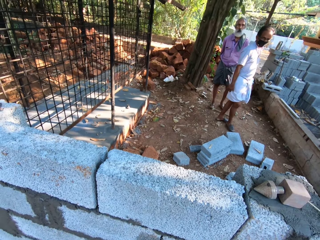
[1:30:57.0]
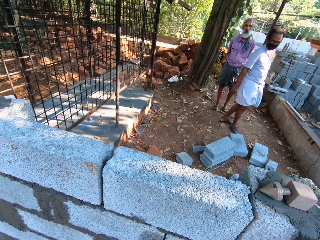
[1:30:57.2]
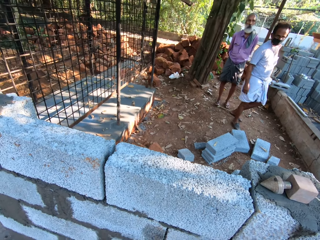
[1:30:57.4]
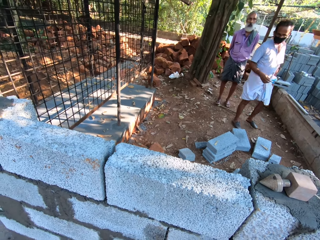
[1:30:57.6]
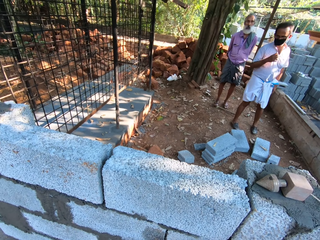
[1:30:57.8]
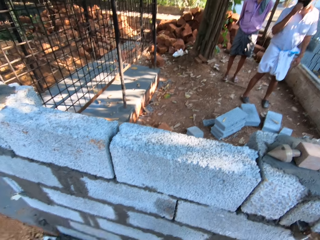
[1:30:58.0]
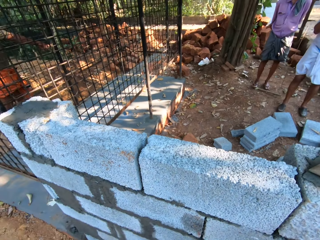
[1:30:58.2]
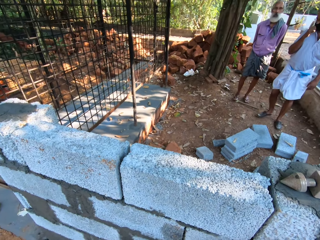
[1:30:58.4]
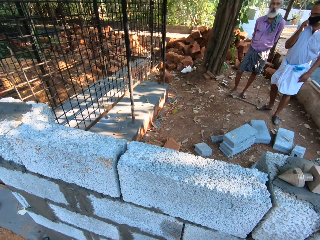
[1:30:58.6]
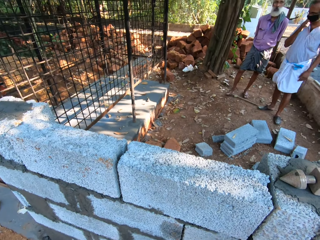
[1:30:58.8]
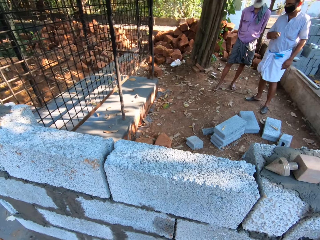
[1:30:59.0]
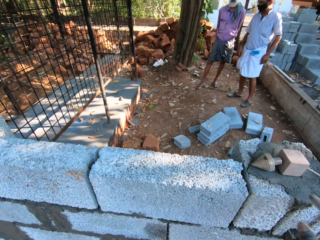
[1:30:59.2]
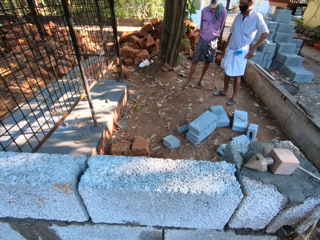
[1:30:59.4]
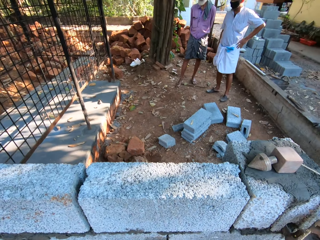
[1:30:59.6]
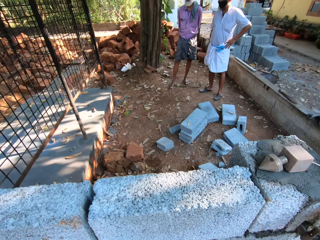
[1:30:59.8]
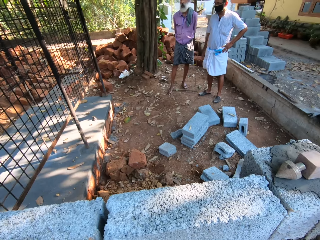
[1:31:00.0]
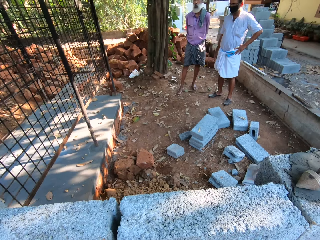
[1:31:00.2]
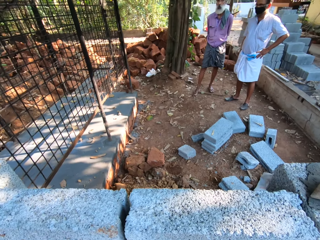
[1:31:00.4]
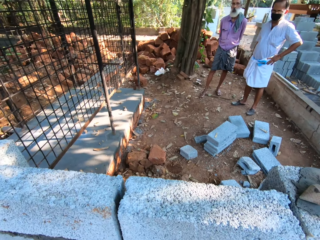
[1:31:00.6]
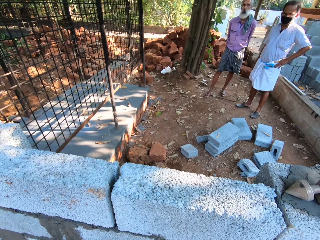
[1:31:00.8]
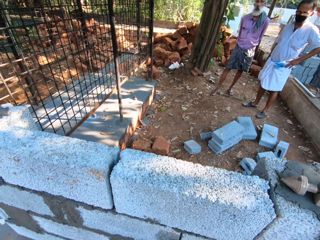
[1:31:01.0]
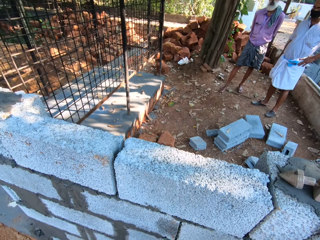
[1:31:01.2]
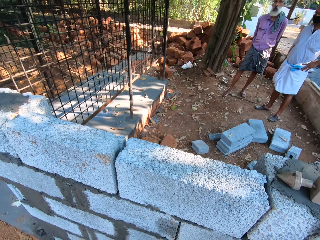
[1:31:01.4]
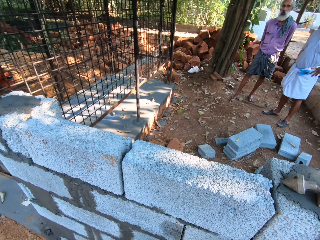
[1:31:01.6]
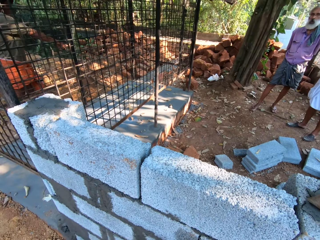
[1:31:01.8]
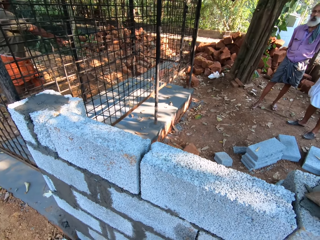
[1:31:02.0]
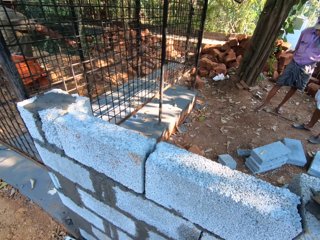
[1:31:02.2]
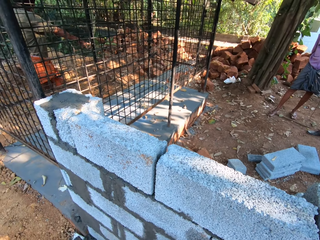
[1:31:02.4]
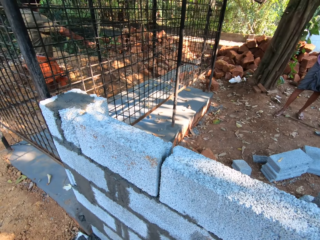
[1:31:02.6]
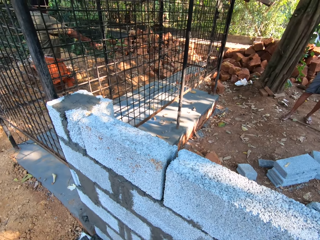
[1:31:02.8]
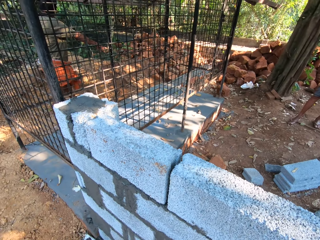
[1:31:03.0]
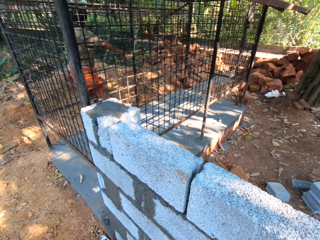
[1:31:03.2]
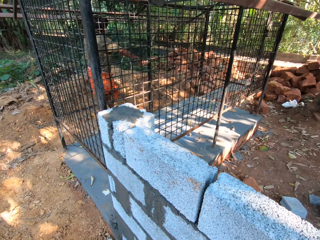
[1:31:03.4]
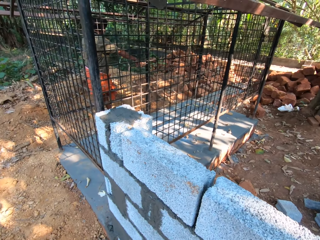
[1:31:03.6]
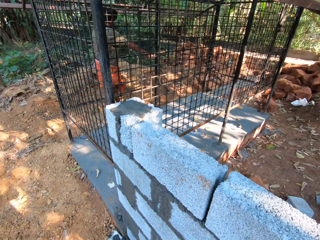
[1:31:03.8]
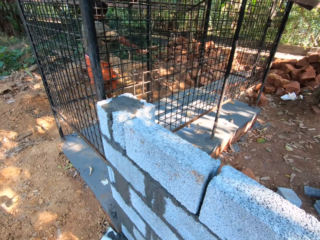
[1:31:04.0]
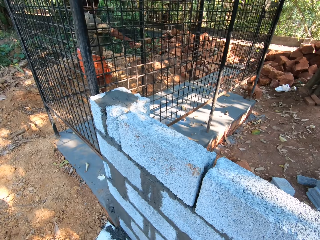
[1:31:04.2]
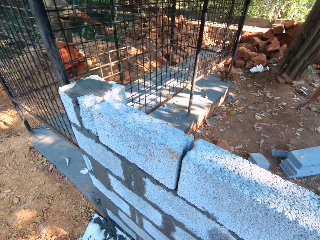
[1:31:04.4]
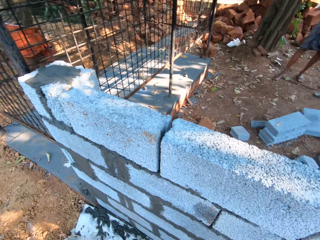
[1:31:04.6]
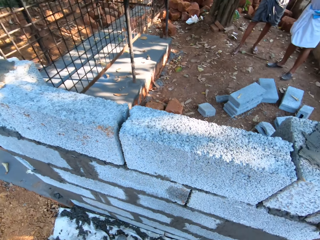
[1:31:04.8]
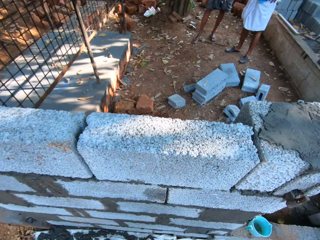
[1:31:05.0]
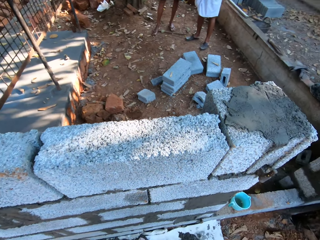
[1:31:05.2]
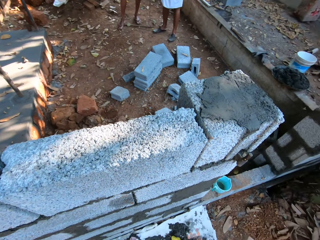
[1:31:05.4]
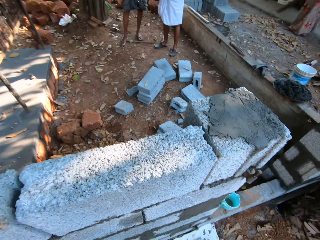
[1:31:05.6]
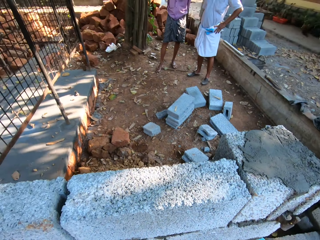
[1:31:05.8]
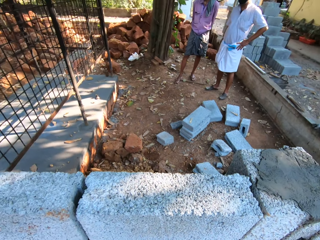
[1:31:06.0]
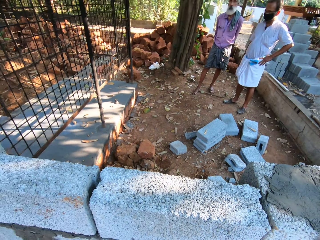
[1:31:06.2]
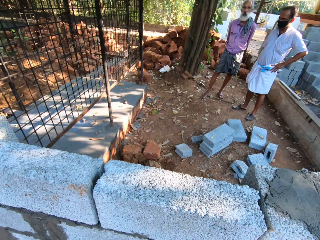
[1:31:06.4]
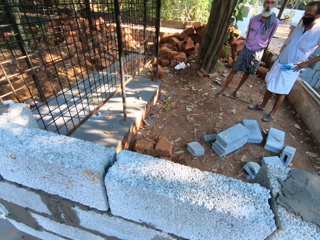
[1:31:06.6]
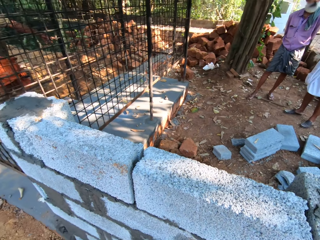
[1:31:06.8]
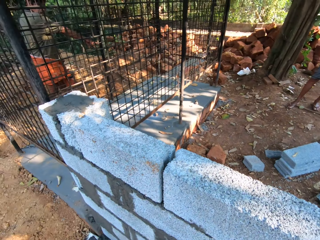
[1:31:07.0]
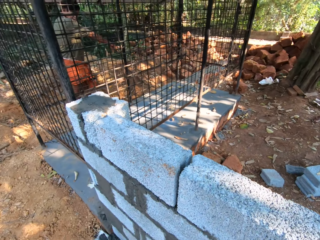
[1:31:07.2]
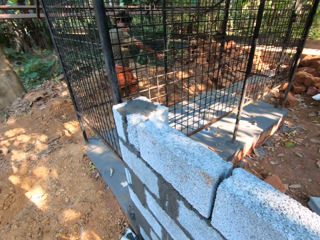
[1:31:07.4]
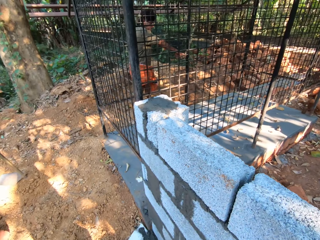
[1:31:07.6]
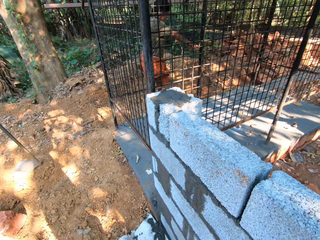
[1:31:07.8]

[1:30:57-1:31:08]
A man converses with the camera wearer. The man adjusts a facemask on his face with his right hand. The camera wearer converses with the man. The man converses with the camera wearer. The camera wearer converses with the man. They look around. The man converses with the camera wearer. The camera wearer converses with the man.

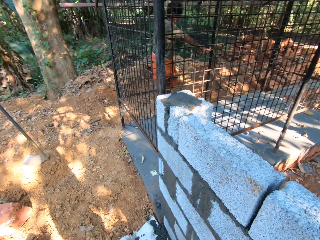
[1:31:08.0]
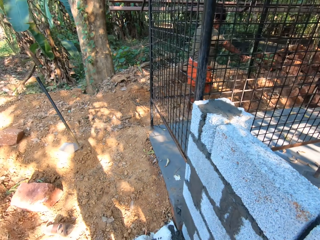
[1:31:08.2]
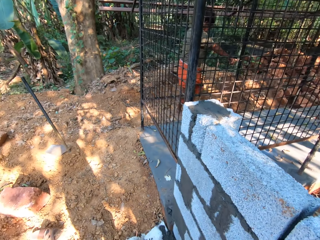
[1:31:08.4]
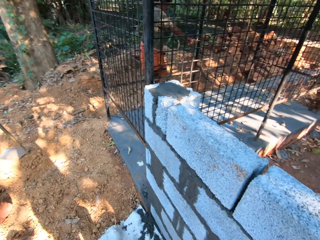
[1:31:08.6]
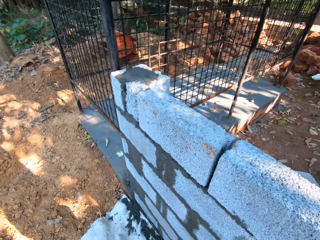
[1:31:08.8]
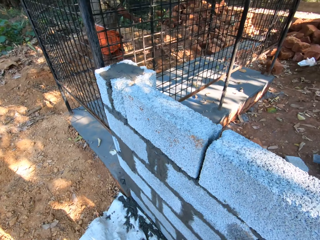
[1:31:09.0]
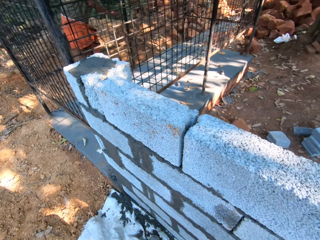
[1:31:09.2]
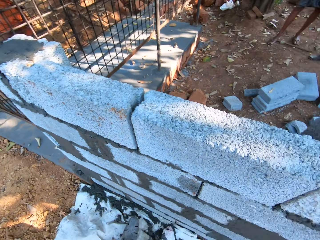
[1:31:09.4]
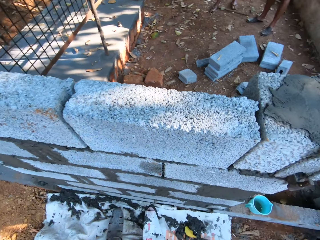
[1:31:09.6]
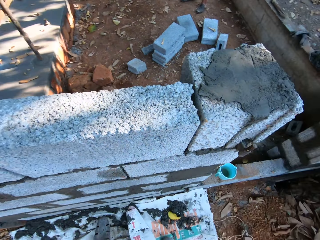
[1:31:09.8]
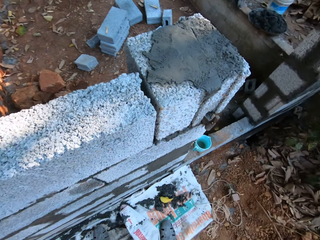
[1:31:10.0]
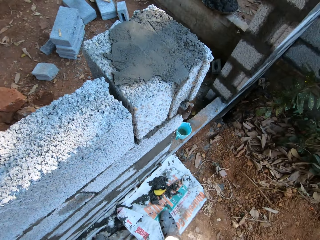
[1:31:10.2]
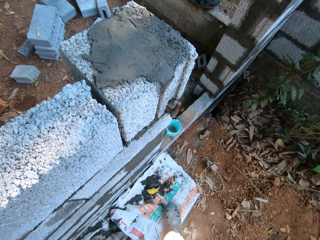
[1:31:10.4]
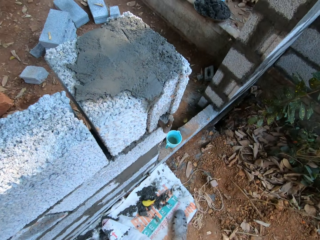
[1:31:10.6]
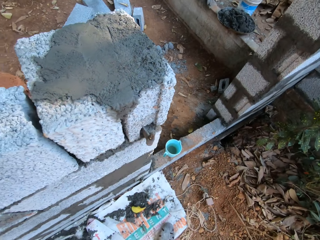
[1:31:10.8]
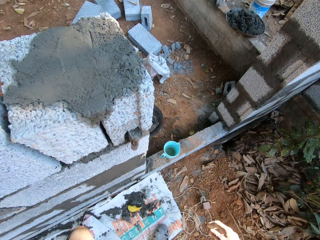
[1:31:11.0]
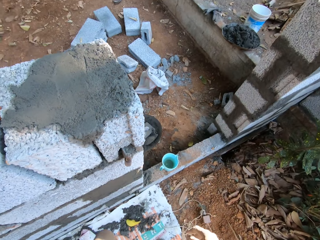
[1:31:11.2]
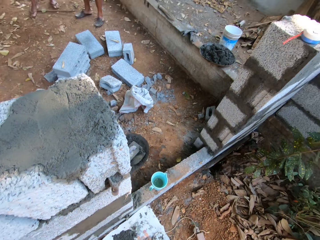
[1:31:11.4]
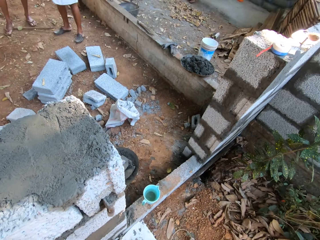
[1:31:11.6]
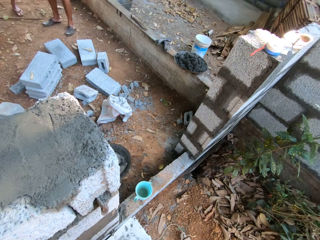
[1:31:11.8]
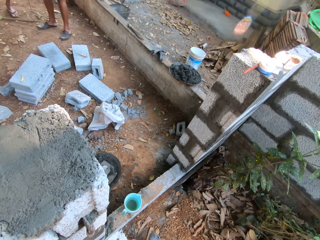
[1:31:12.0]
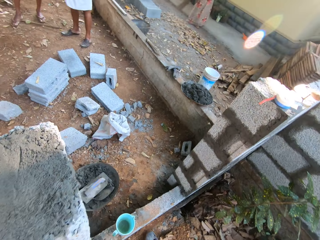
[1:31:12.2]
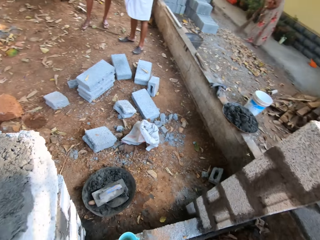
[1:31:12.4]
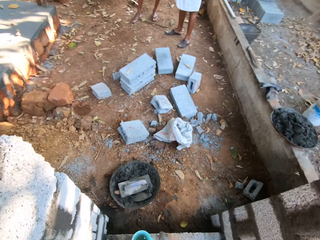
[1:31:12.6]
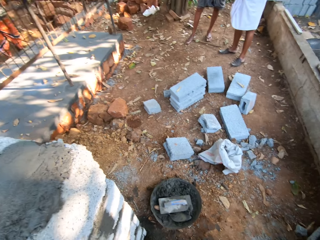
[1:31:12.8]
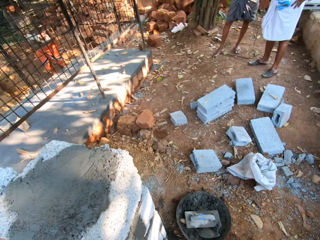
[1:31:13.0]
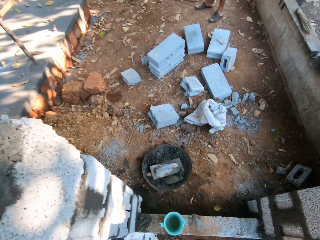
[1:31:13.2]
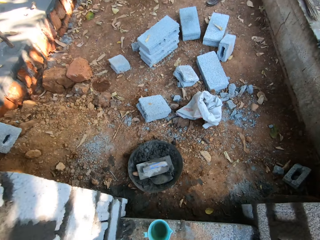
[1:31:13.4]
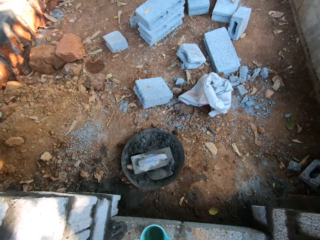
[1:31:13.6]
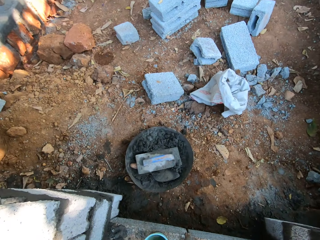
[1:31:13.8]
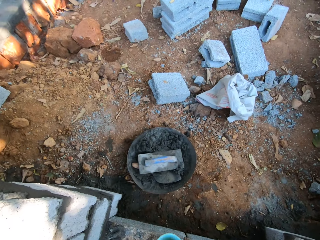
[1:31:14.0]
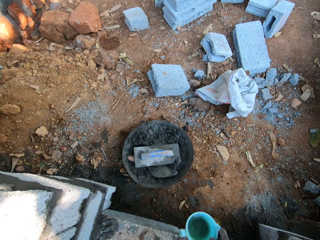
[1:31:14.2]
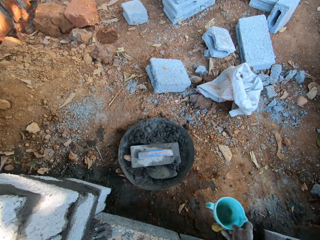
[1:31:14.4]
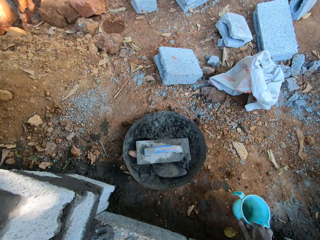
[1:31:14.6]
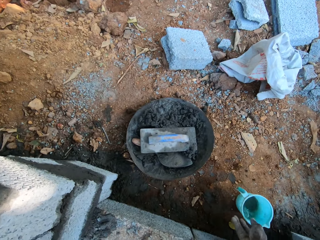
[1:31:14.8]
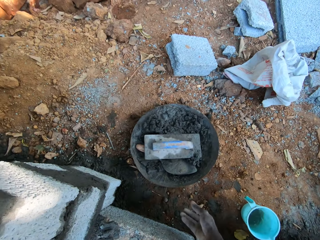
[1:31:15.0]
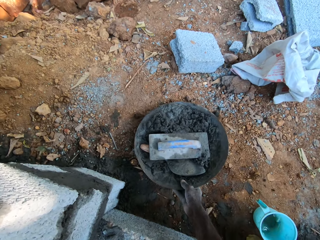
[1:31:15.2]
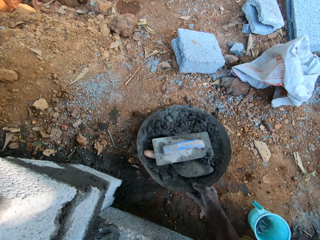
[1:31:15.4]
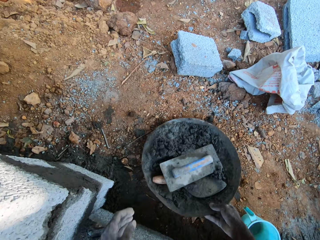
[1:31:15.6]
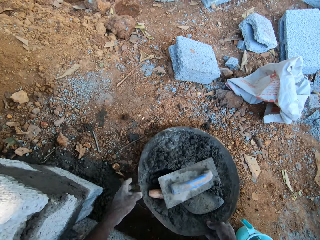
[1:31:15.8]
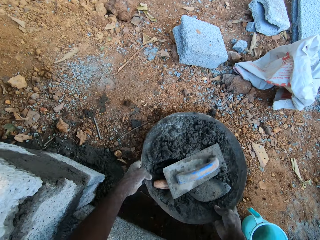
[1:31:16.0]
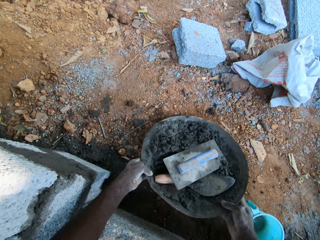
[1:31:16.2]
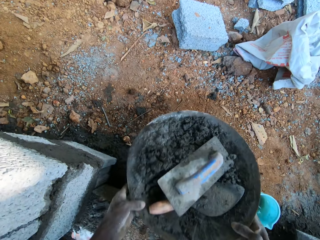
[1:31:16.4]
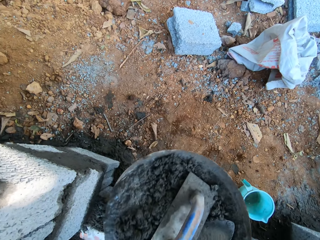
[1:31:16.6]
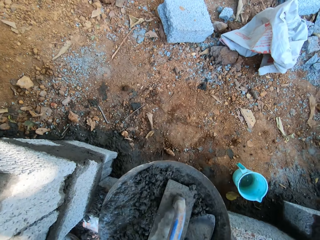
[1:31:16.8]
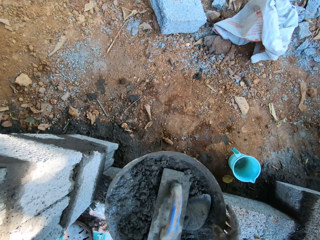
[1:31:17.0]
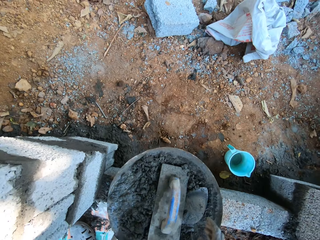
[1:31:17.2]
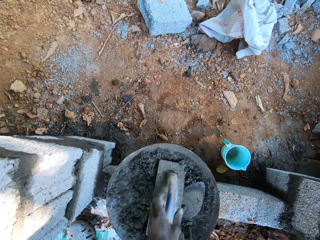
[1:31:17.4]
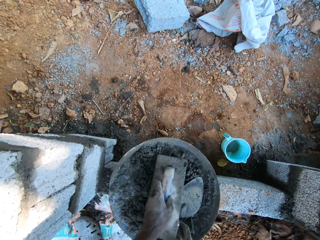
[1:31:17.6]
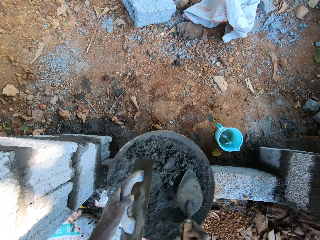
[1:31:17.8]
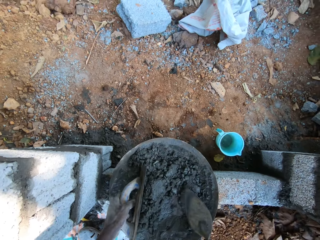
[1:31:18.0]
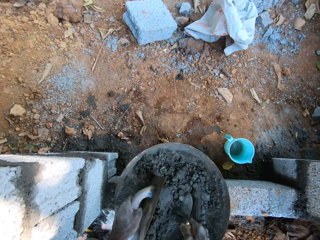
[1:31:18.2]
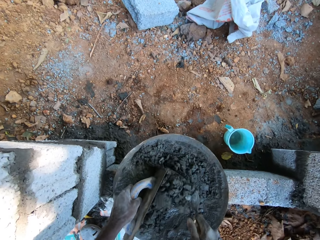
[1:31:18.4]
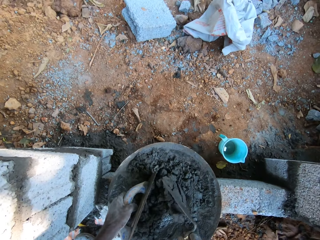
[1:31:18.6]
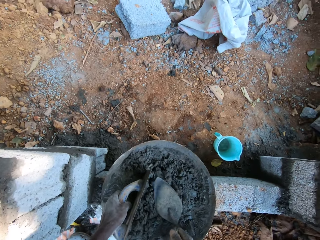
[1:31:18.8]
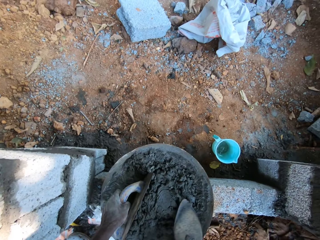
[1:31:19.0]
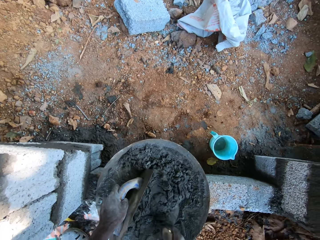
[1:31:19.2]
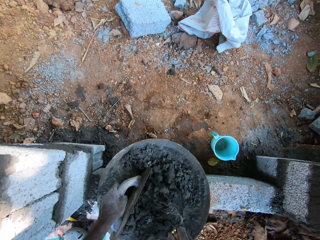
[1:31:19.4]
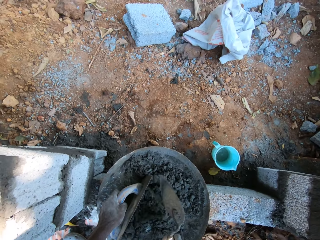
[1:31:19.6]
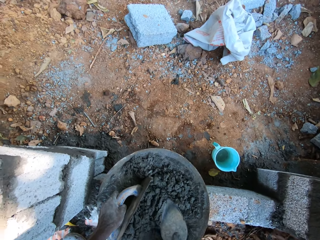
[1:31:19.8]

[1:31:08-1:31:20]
The camera wearer looks around. He converses. He walks right. He walks forward. He picks up a cup from the brickwork with his right hand. He drops the cup on the ground with his right hand. He moves a head pan on the ground with his right hand. He picks the head pan from the ground with both hands. He drops the head pan on the brickwork with both hands. He picks up a brick trowel from the head pan with his right hand. He picks up a wooden float or metal float from the head pan with his left hand. He mixes some mortar in the head pan with the brick trowel in his right hand.
